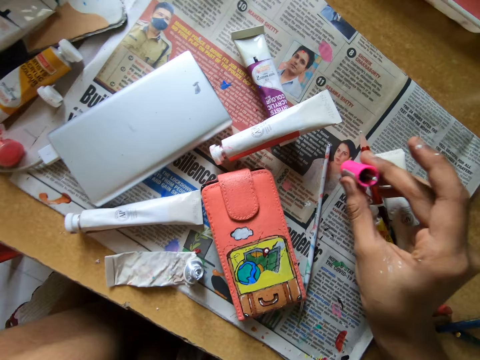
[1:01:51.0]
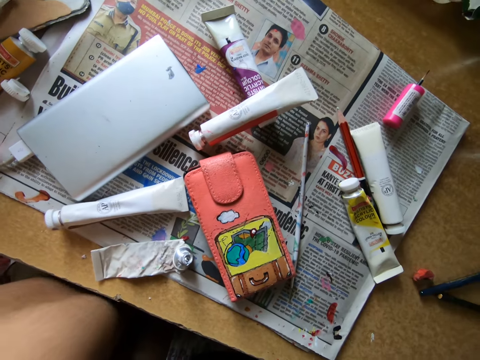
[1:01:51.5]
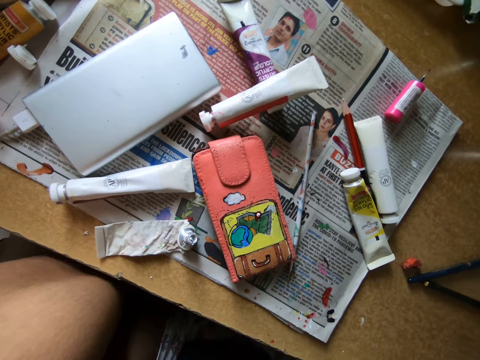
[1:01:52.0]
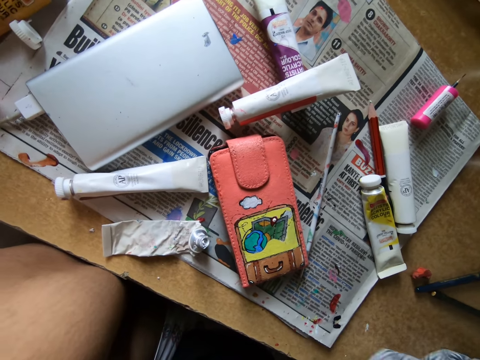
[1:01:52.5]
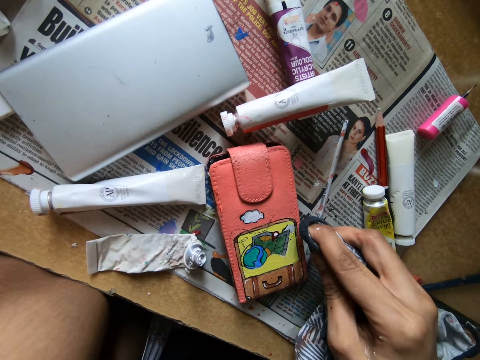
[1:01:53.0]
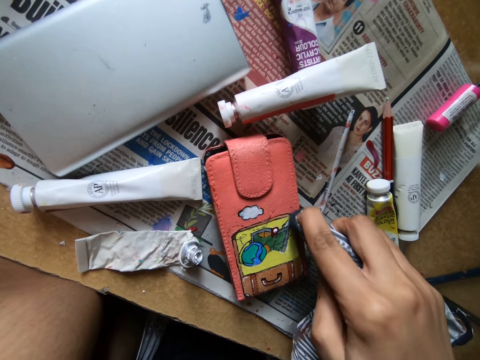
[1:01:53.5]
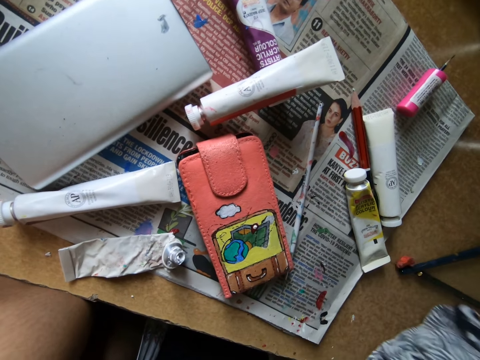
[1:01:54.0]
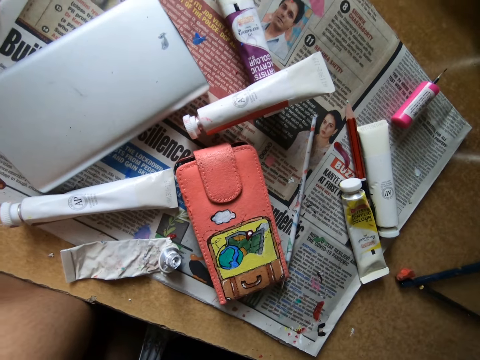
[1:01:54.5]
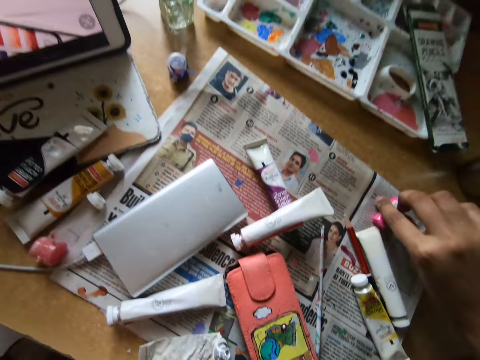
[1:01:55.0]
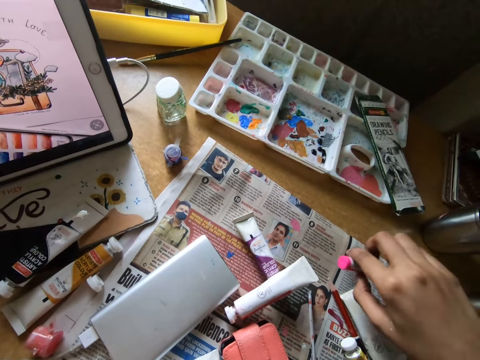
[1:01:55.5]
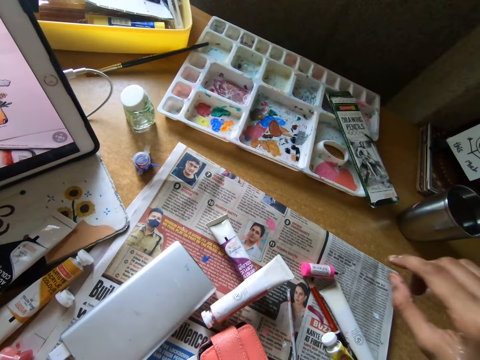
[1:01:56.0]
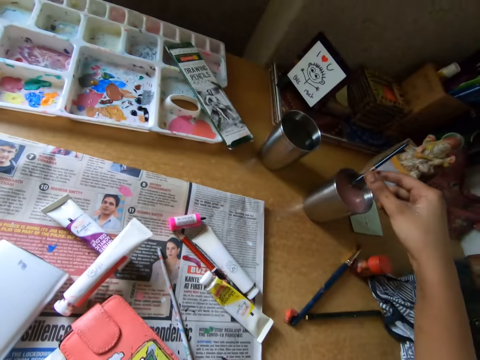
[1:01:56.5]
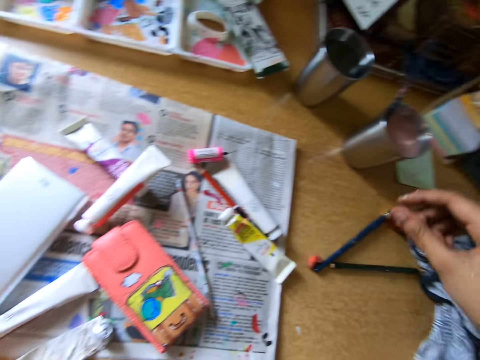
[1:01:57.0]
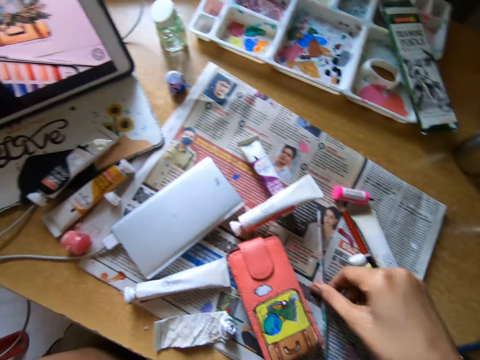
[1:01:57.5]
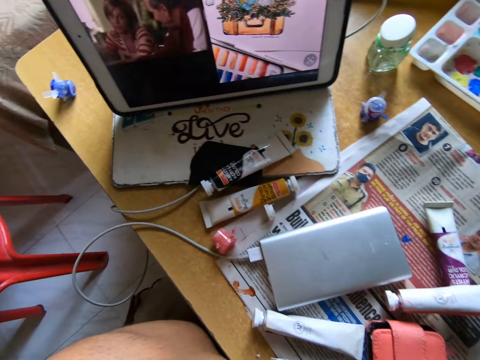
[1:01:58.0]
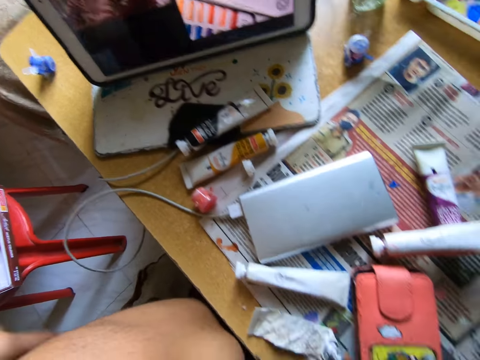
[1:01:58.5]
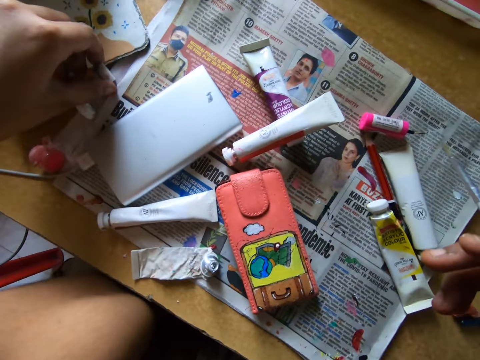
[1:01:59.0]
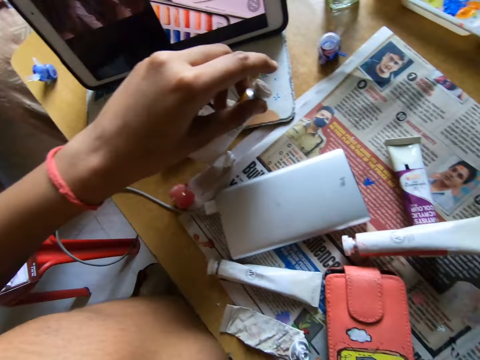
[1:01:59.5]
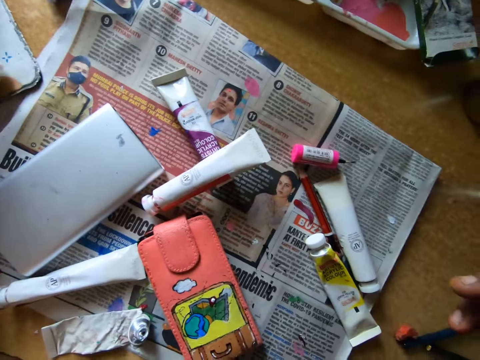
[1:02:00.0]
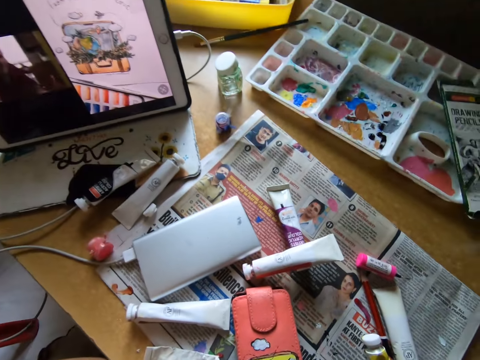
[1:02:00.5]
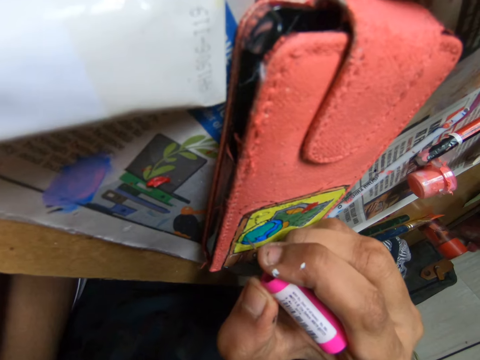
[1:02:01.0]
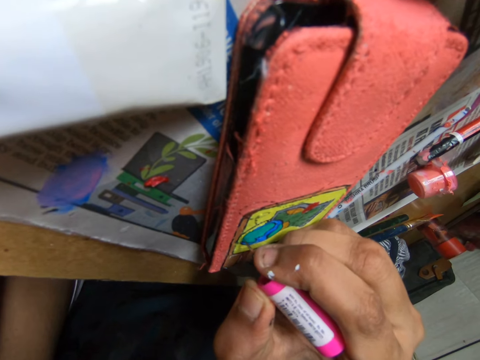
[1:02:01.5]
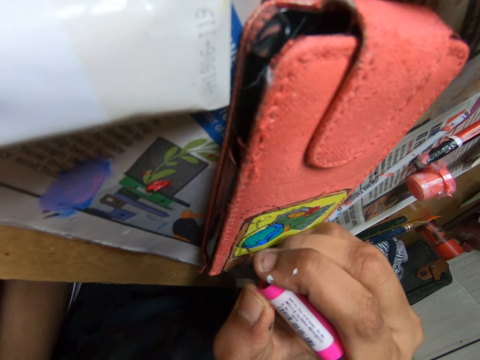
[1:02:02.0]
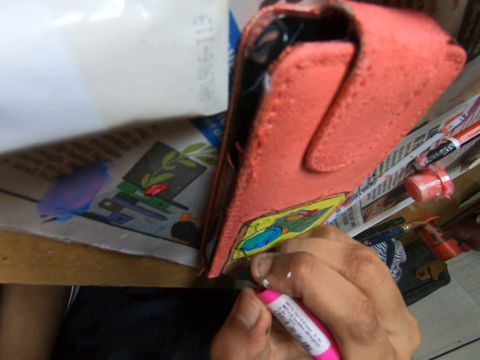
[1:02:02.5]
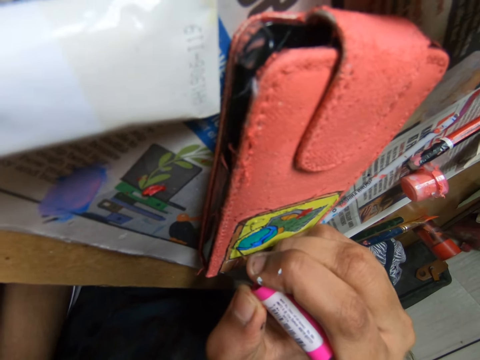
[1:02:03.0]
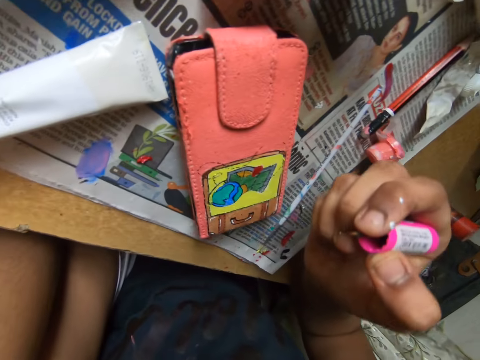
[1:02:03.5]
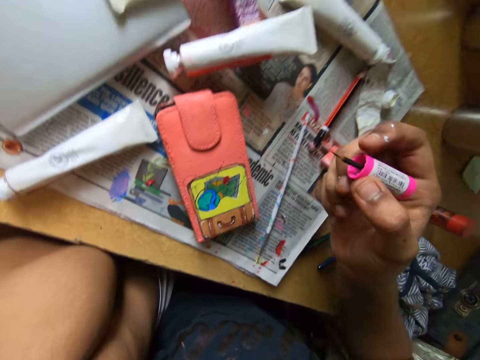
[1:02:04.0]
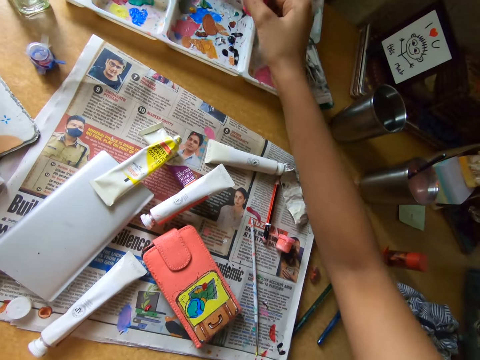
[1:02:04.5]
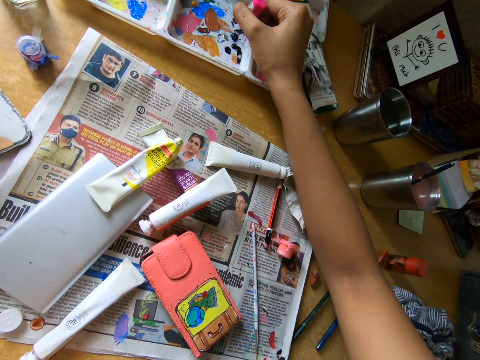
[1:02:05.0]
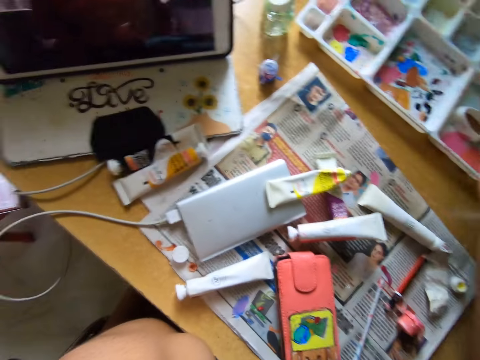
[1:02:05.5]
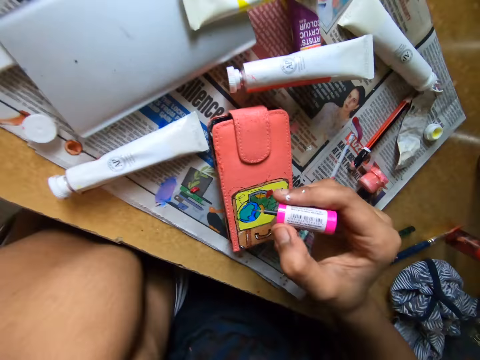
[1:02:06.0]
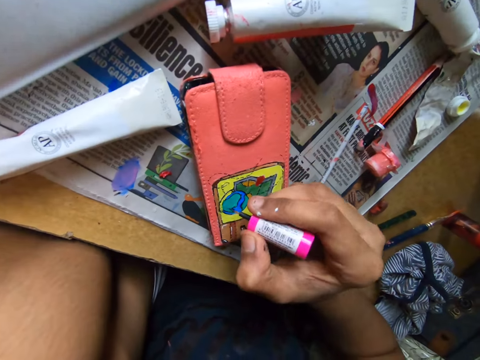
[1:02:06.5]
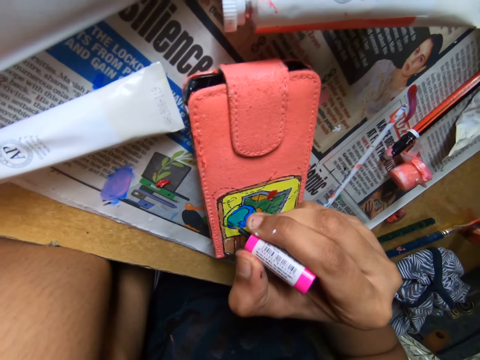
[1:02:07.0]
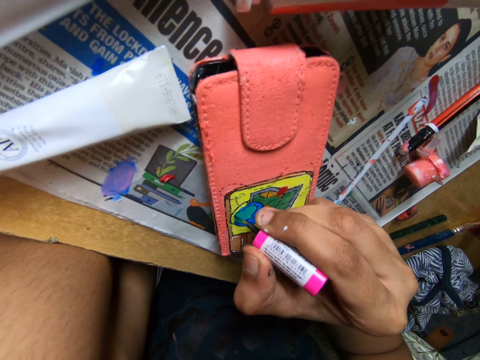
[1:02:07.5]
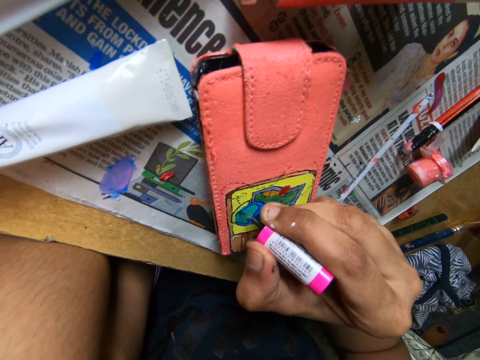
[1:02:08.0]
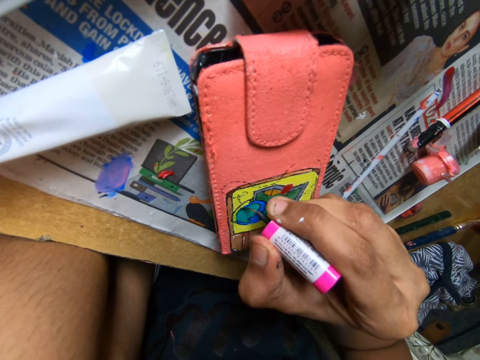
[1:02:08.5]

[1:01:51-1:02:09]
The camera wearer drops the paint marker or brush on the newspaper. She smoothens the paint on the pouch or wallet with a cloth. She picks up the brush from the table. She drops the paint marker on the newspaper. She touches the pencil brush in the cup on the table. She picks up the pencil brush on top of the newspaper. She touches a brush on the table. She looks around. She picks up a tube or paint can from the table. She places the tube on the table. She paints the pouch on the table with the paint brush in her right hand. She rubs the paint marker on a paint tray. She scoops paint from the pallet on the table with the paint brush in her right hand. She watches on a tablet. She paints the pouch on the table with the paint brush in her right hand.

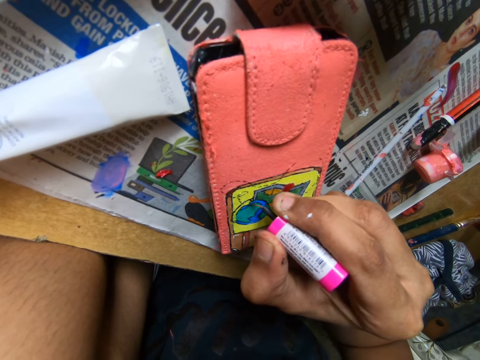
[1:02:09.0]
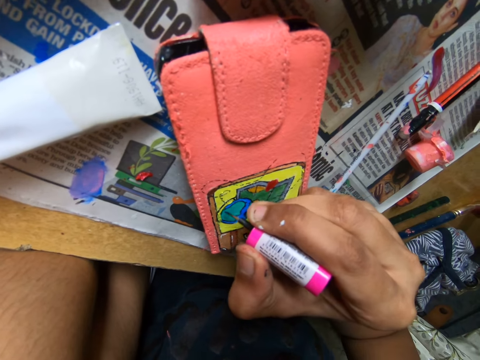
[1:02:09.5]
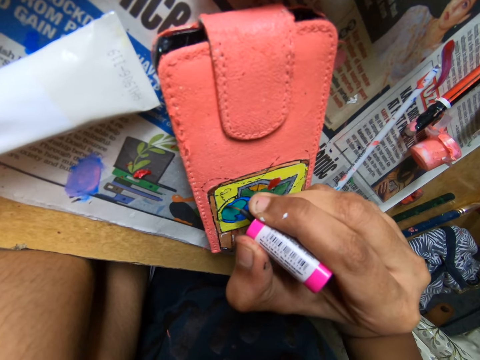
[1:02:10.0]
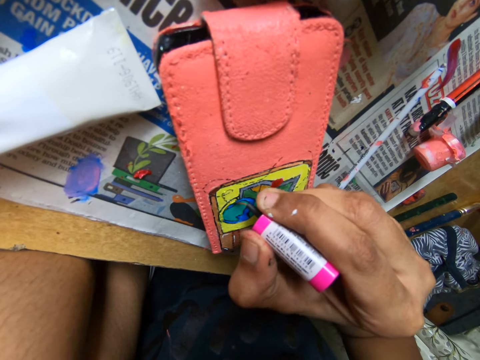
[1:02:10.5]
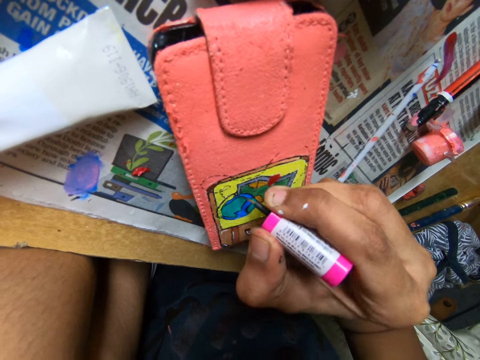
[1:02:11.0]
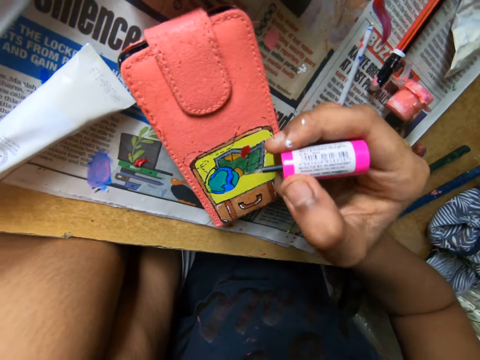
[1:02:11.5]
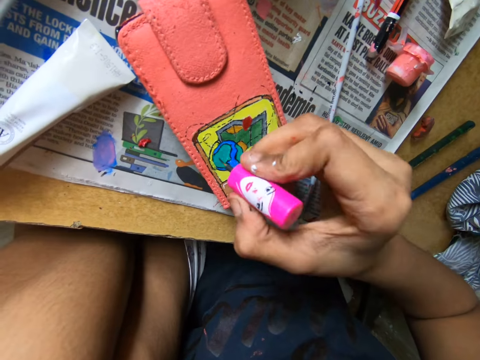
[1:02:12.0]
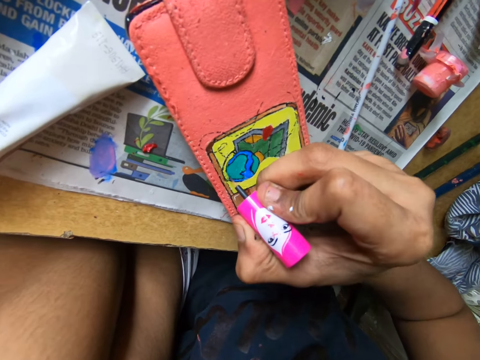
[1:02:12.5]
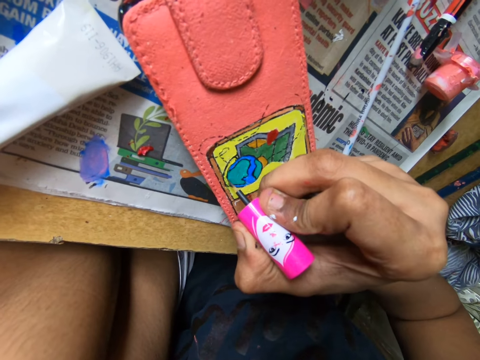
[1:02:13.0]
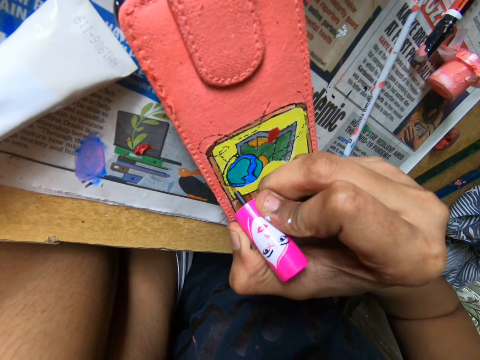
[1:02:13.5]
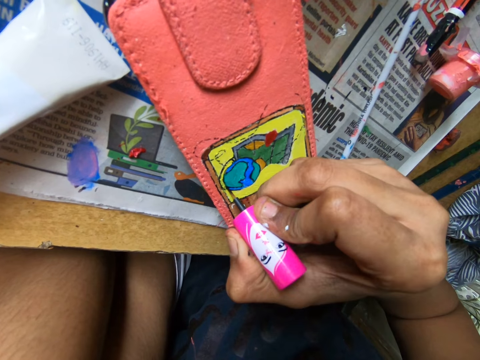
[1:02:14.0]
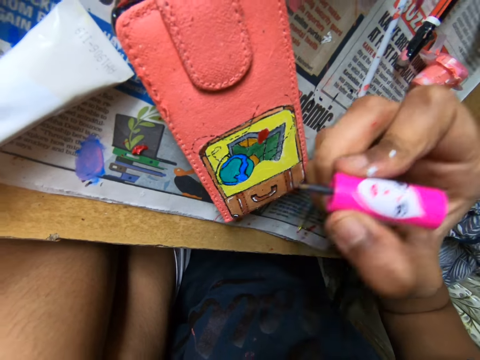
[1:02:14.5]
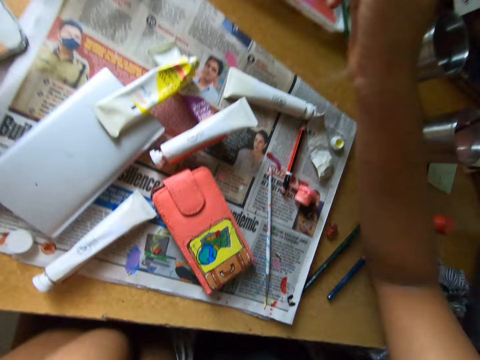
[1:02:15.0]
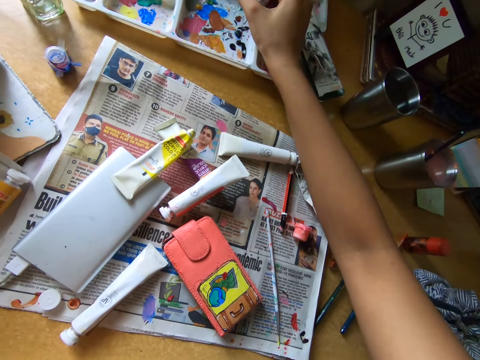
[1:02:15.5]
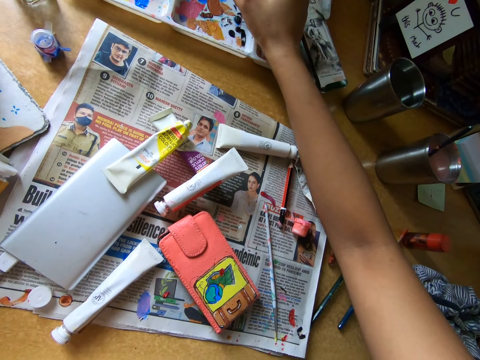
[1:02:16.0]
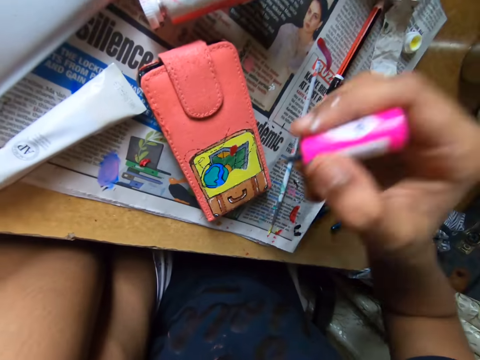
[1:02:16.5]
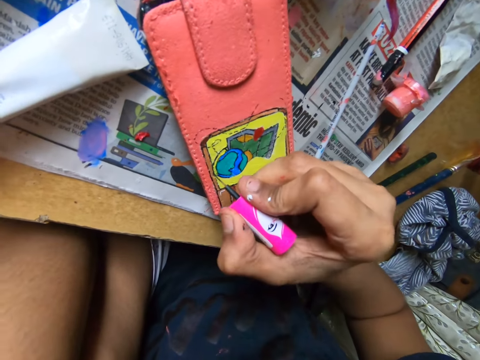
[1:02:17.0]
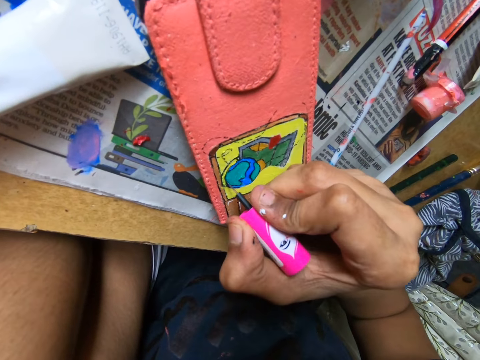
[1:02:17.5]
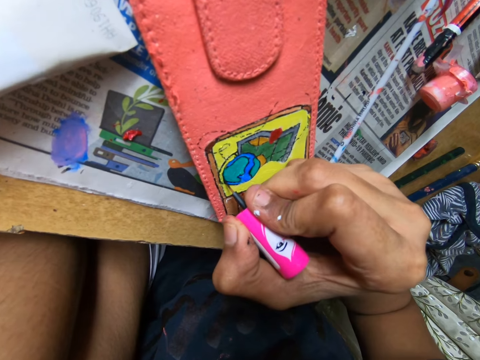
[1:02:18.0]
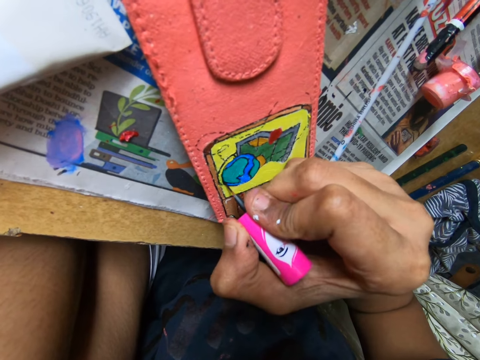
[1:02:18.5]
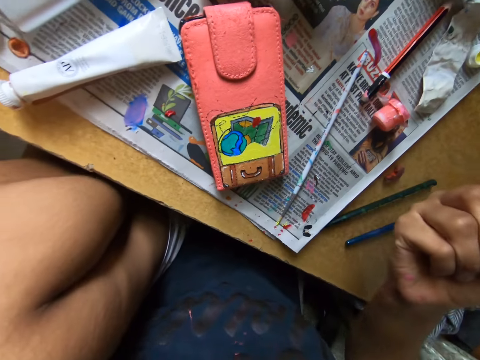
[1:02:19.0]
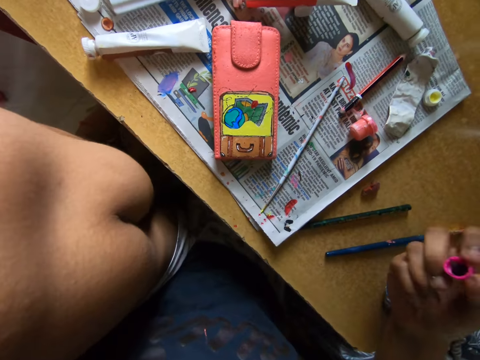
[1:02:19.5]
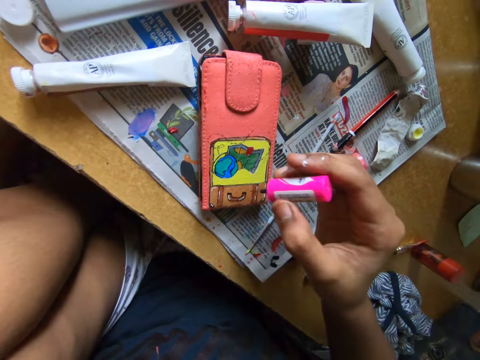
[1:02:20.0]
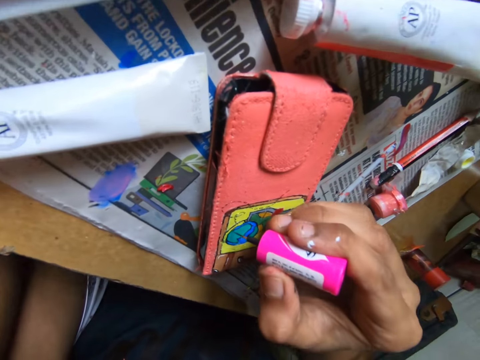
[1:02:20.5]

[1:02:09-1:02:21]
The camera wearer rubs a paint marker on a paint tray. She scoops paint from the pallet on the table with the paint brush in her right hand. She paints the pouch or wallet on the table with the paint brush in her right hand. She looks at the wallet. She paints the wallet with the paint marker.
